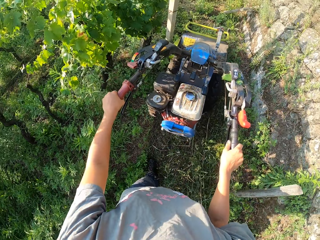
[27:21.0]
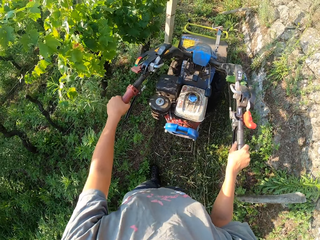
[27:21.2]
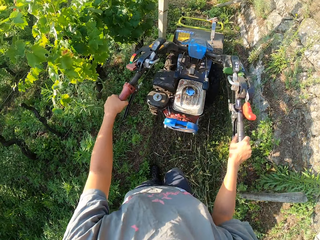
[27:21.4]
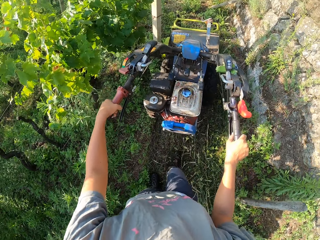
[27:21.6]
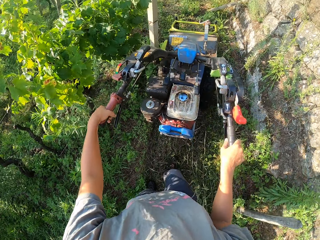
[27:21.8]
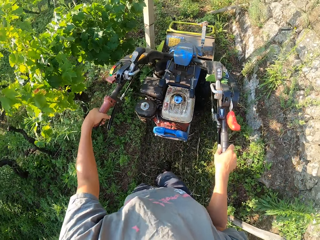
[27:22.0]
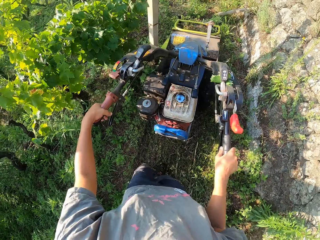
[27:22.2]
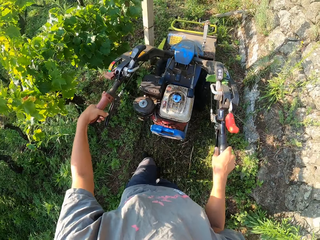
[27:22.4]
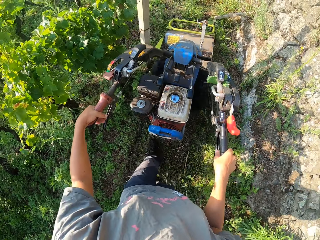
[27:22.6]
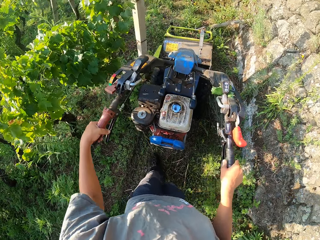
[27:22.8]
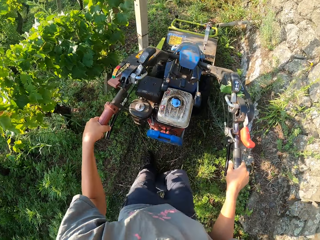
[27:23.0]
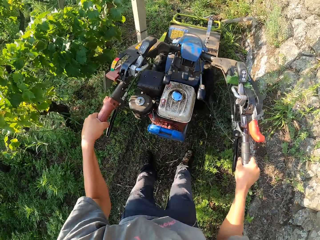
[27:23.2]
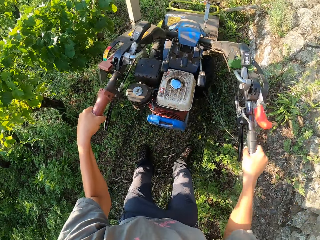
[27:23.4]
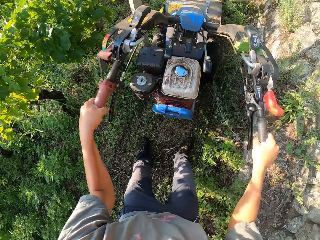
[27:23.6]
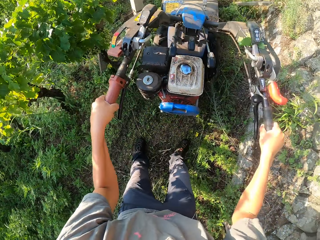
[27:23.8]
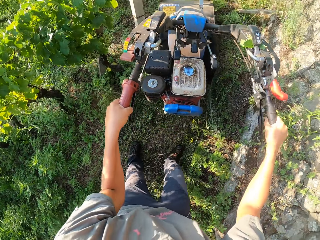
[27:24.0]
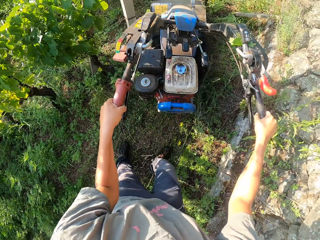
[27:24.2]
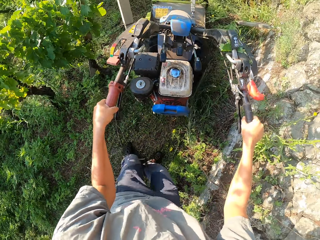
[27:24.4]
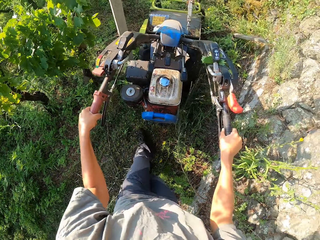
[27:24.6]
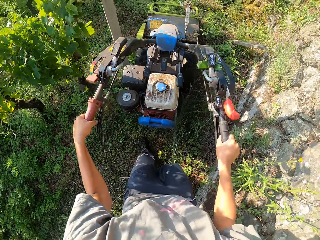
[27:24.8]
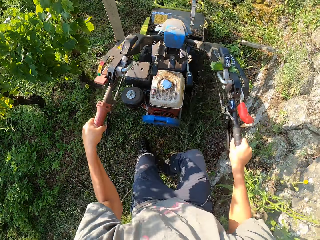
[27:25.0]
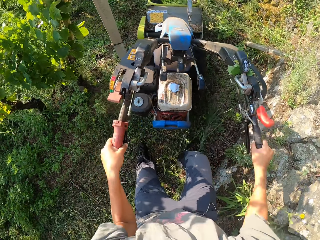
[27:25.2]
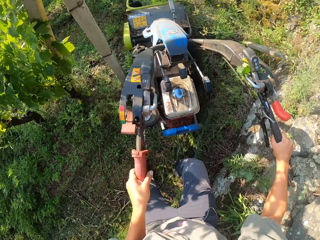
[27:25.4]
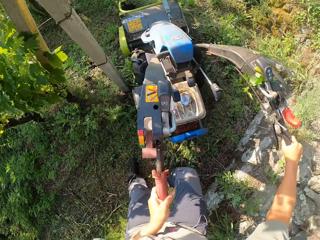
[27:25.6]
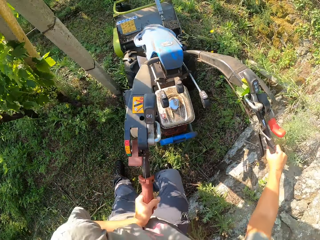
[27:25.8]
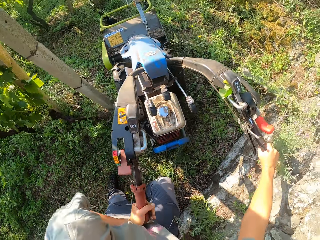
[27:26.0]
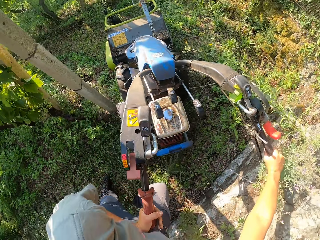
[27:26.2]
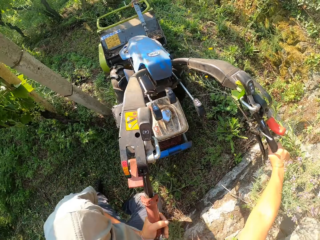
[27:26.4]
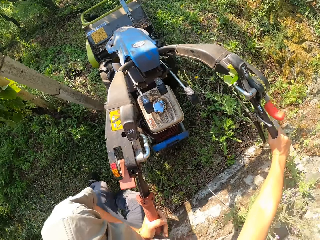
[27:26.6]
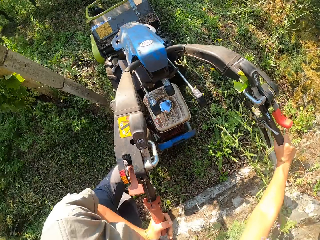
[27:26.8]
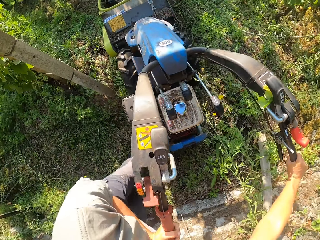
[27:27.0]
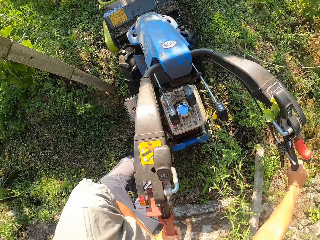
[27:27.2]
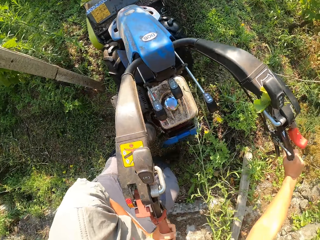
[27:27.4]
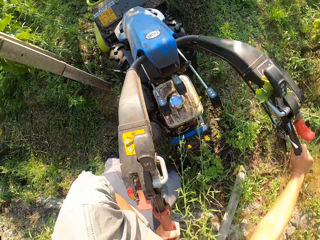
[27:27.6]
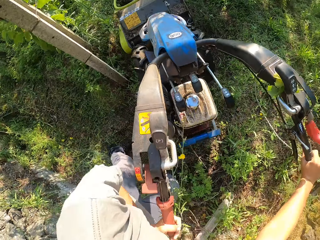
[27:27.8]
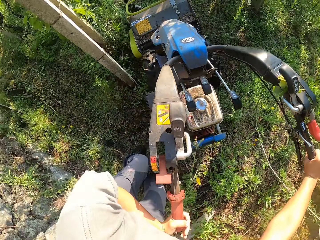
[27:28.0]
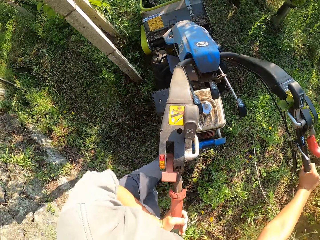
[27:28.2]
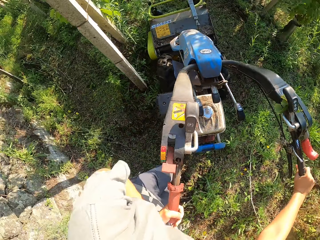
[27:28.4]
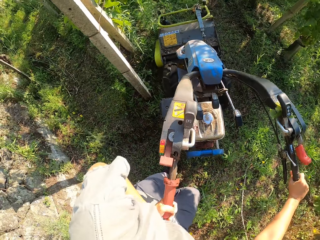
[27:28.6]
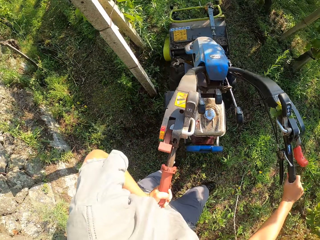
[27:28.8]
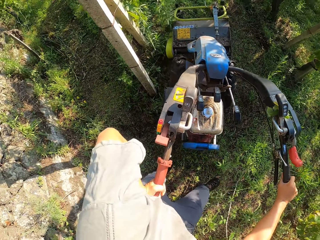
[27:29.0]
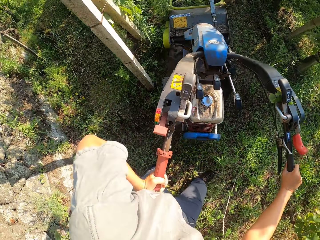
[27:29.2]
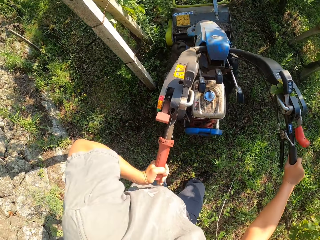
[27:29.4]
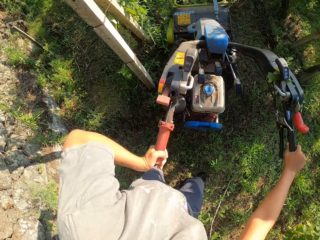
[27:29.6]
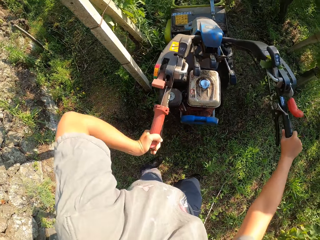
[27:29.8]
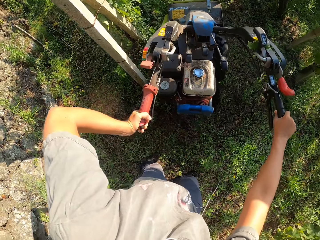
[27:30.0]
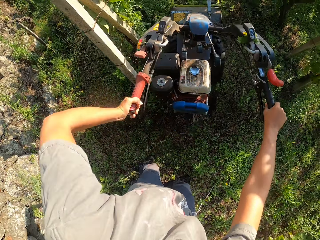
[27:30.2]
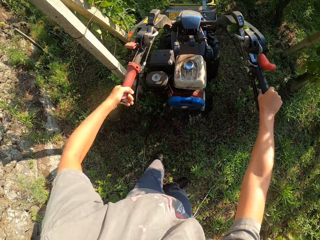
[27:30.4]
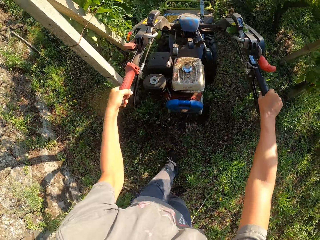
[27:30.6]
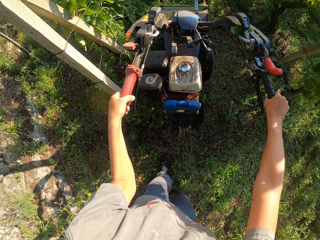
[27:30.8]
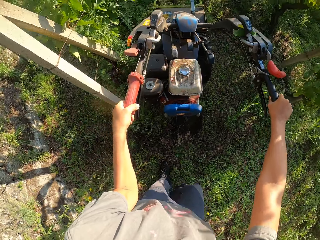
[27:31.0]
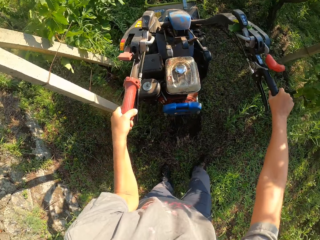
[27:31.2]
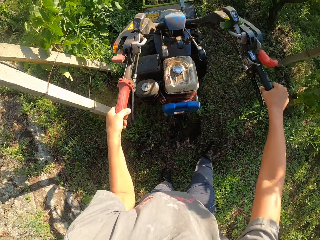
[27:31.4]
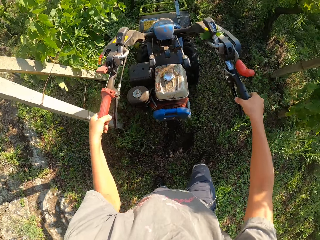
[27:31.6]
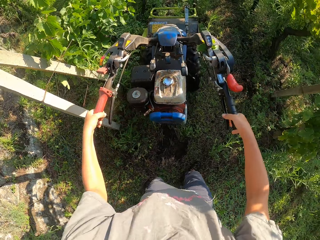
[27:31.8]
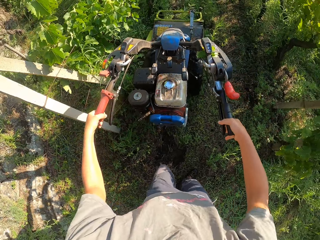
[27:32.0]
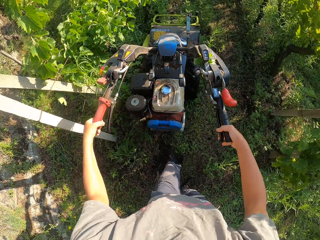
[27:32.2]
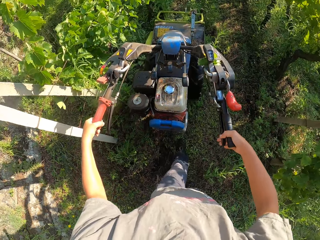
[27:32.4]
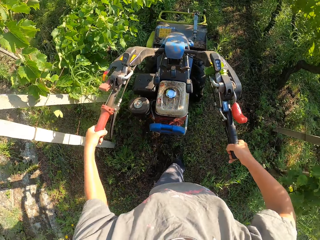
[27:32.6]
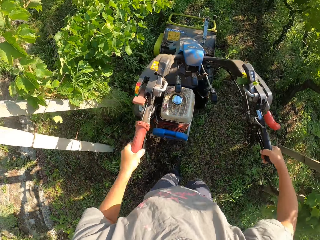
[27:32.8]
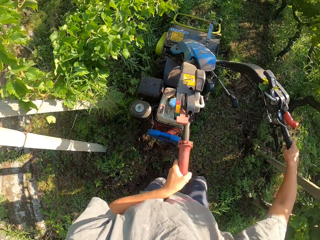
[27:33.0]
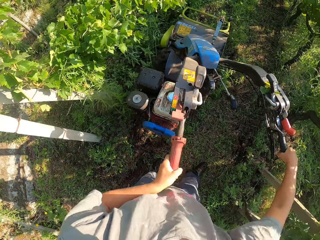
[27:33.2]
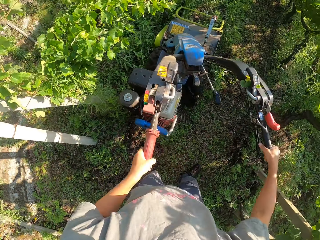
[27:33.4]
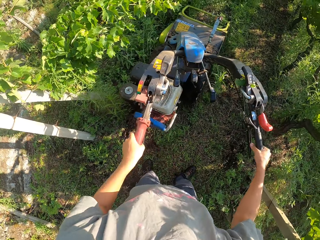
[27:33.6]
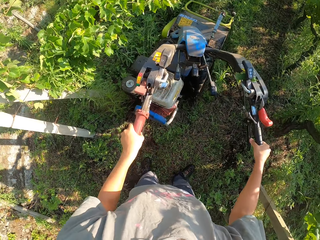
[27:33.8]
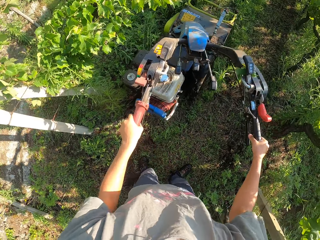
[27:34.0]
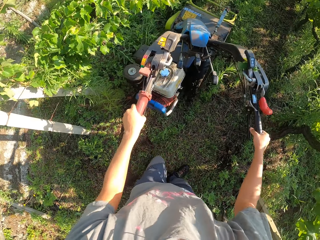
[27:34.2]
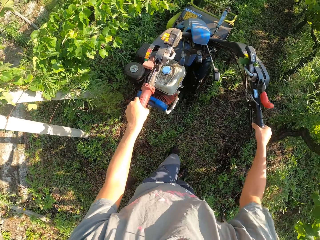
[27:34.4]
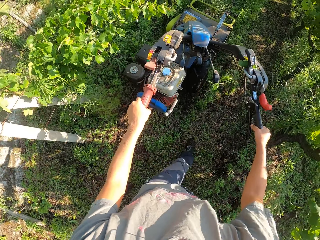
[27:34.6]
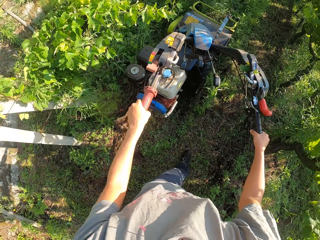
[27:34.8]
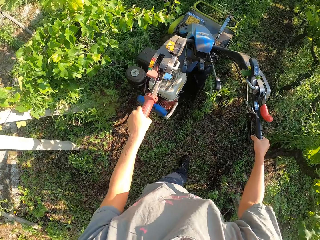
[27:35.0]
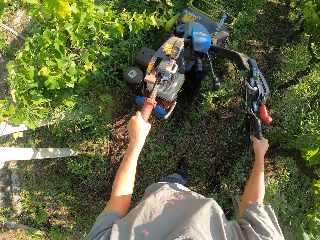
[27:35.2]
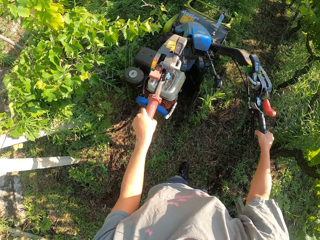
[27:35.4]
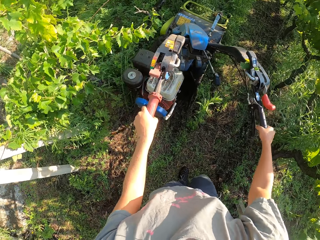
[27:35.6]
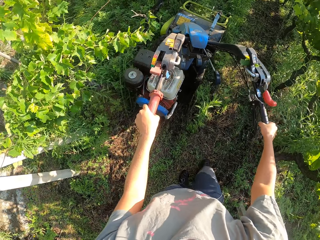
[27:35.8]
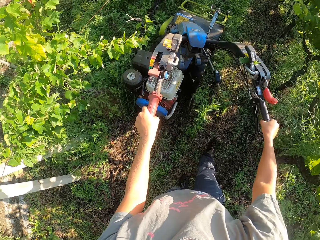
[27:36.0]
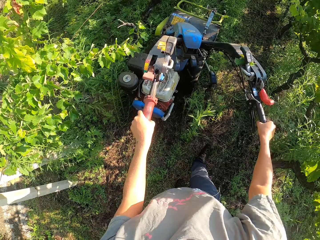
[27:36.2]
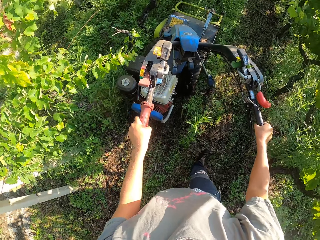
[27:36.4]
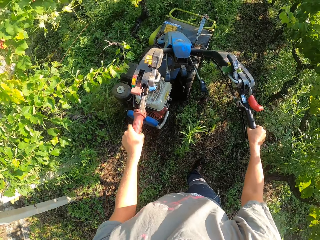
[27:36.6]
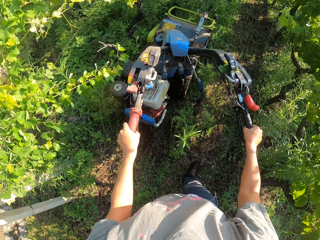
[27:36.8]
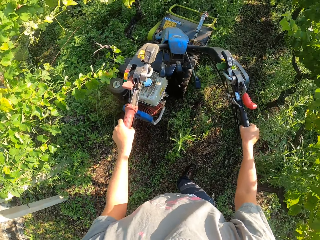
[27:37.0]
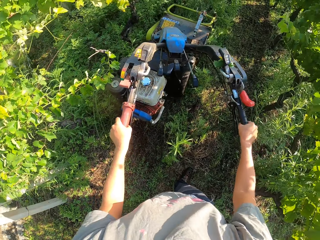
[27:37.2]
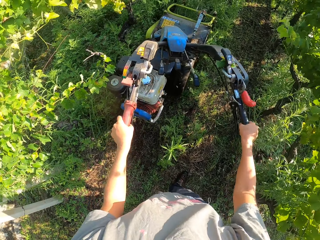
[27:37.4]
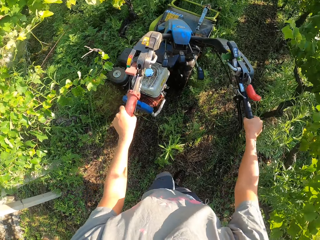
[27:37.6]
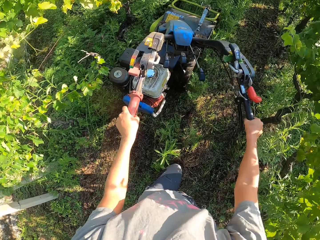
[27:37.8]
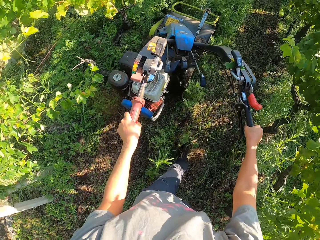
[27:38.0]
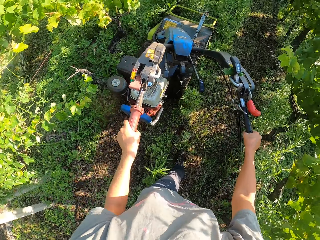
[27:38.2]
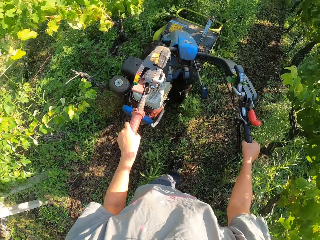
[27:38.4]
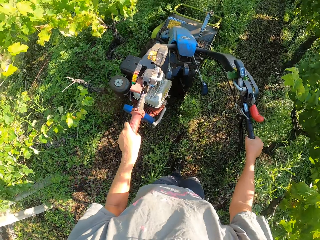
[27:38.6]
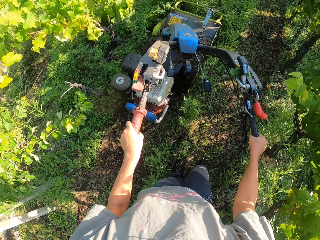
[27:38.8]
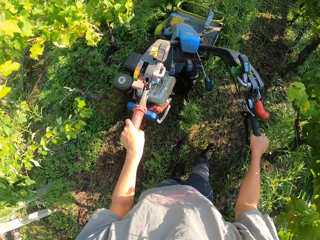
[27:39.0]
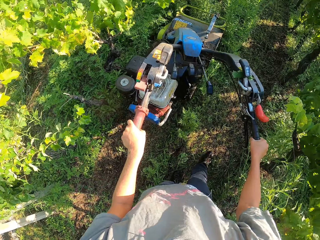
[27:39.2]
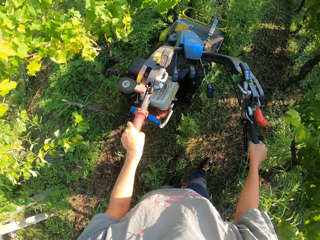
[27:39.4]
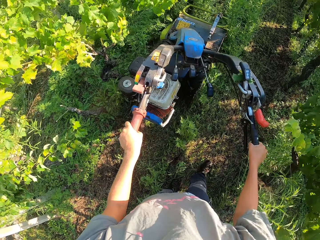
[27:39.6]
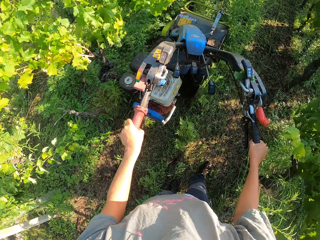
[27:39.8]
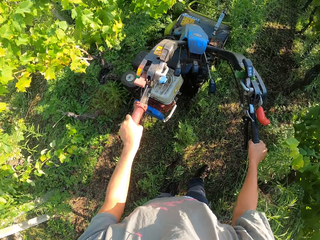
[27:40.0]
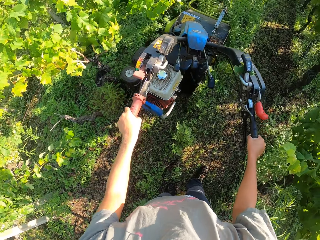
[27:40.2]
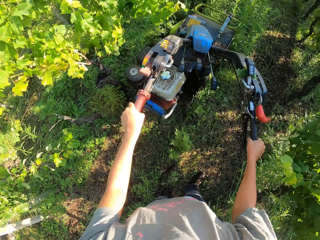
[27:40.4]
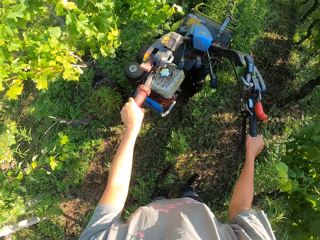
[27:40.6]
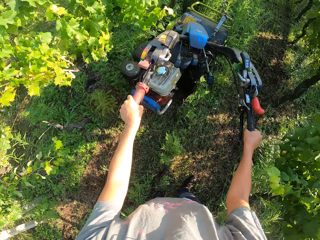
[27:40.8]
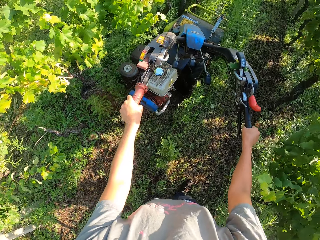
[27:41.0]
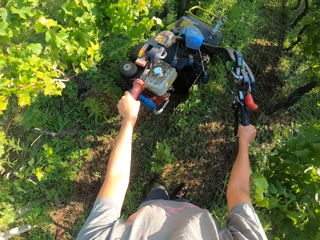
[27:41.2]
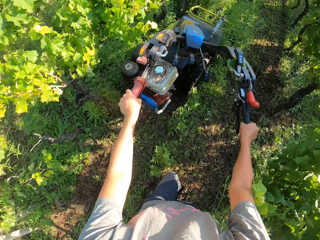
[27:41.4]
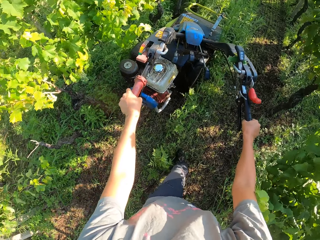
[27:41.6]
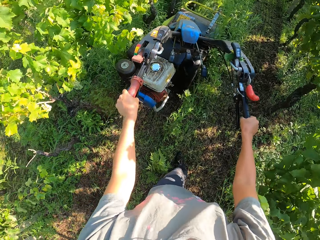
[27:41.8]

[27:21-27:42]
The camera wearer tilts the lawn mower to the side. They walk forwards. They adjust the position of the lawn mower. They cut the grass. They walk towards the lawn mower. They press the brake on the lawn mower. They turn the top part of the lawn mower to the side. They walk forward. They cut the grass with the lawn mower.
